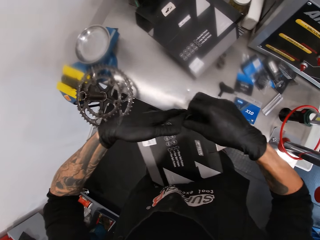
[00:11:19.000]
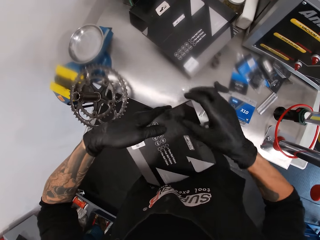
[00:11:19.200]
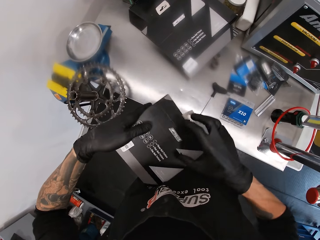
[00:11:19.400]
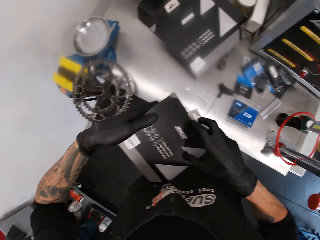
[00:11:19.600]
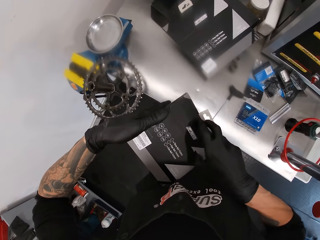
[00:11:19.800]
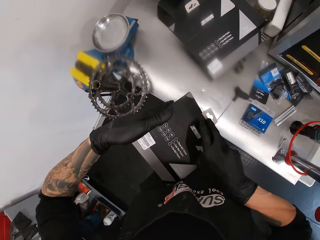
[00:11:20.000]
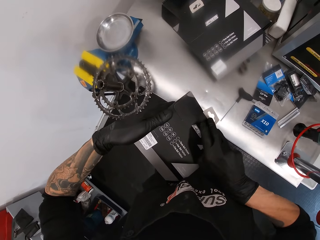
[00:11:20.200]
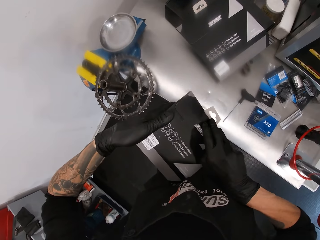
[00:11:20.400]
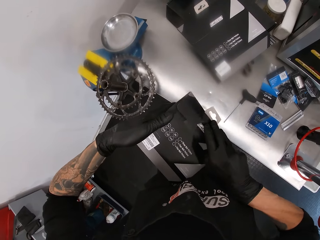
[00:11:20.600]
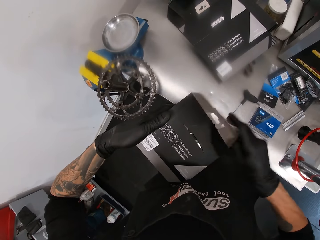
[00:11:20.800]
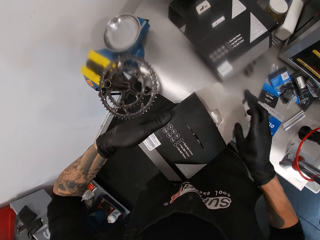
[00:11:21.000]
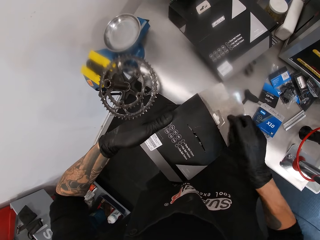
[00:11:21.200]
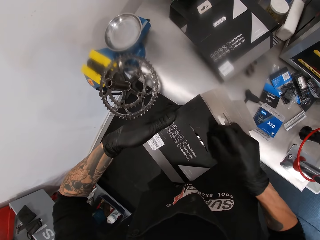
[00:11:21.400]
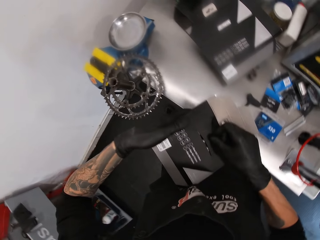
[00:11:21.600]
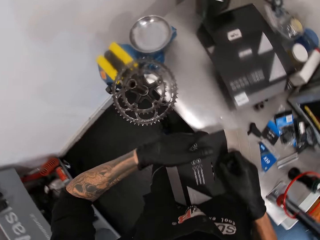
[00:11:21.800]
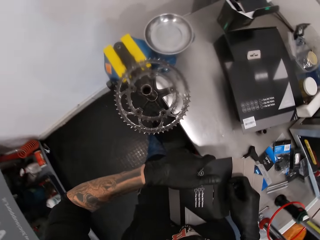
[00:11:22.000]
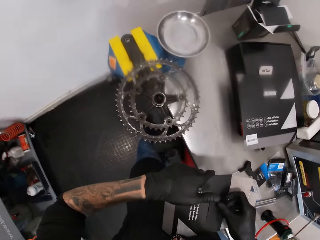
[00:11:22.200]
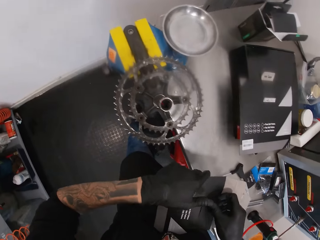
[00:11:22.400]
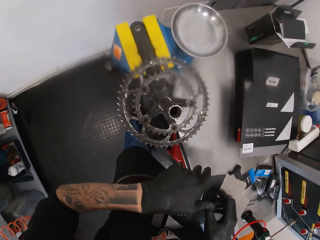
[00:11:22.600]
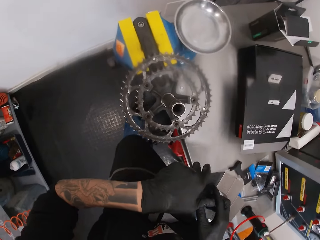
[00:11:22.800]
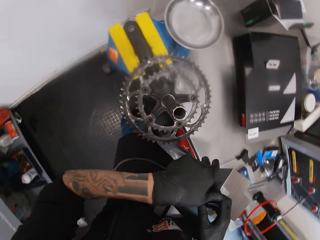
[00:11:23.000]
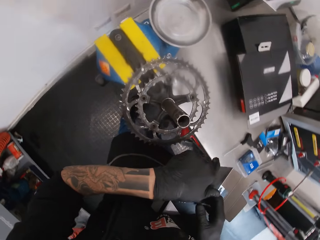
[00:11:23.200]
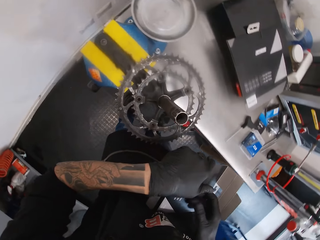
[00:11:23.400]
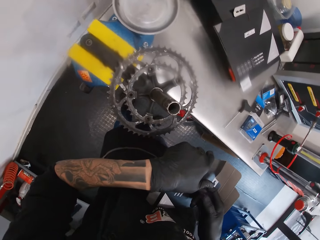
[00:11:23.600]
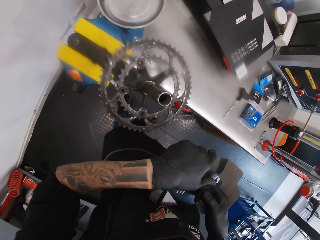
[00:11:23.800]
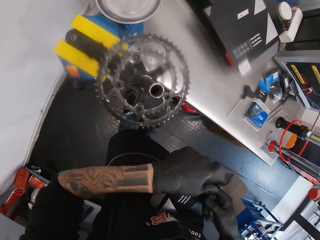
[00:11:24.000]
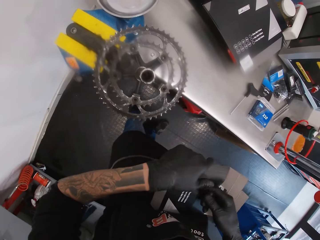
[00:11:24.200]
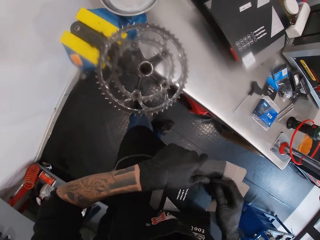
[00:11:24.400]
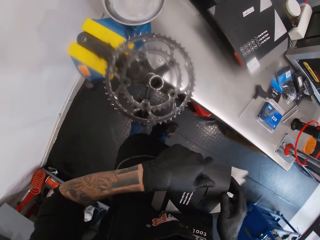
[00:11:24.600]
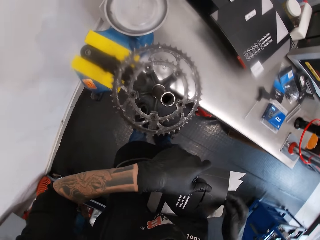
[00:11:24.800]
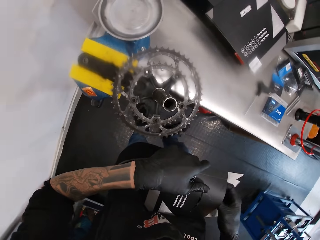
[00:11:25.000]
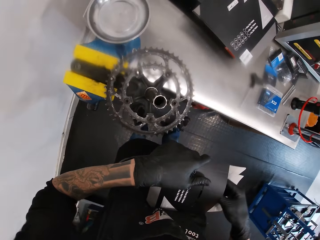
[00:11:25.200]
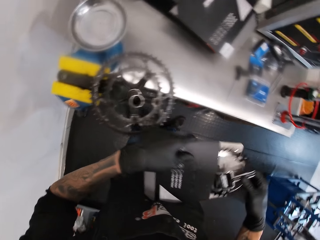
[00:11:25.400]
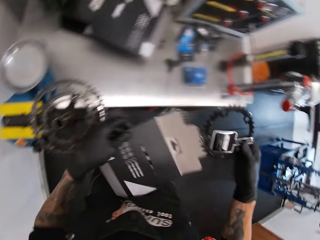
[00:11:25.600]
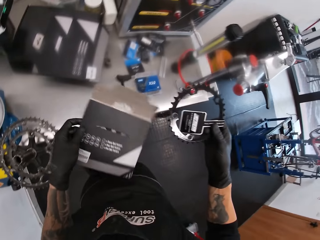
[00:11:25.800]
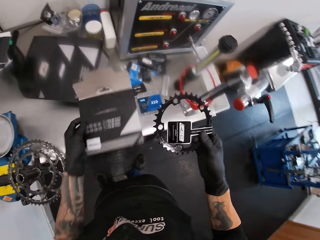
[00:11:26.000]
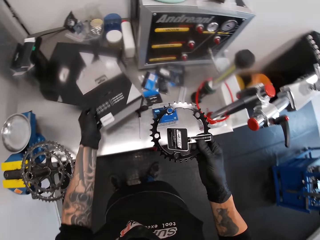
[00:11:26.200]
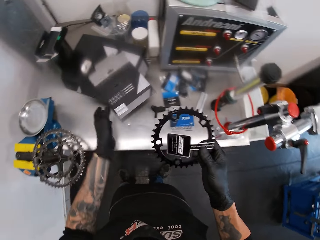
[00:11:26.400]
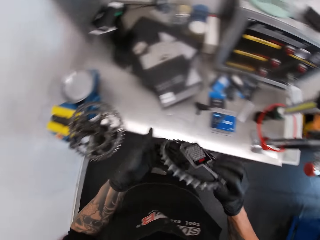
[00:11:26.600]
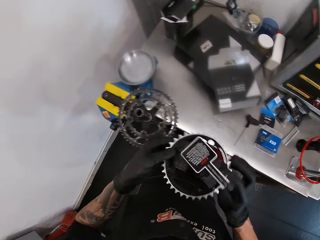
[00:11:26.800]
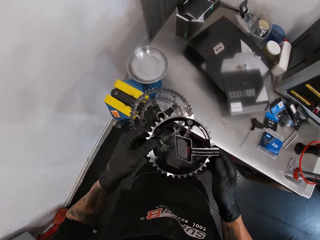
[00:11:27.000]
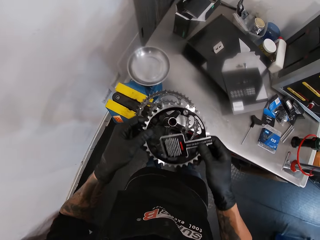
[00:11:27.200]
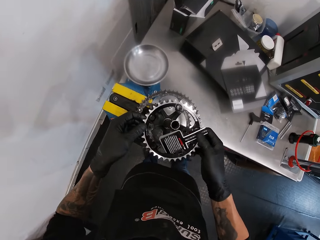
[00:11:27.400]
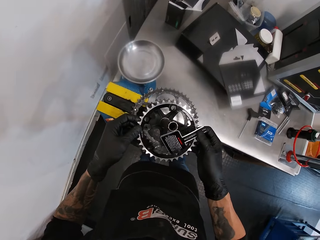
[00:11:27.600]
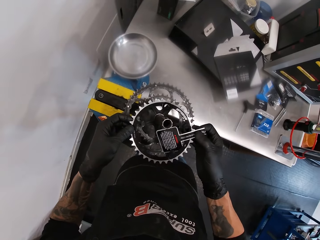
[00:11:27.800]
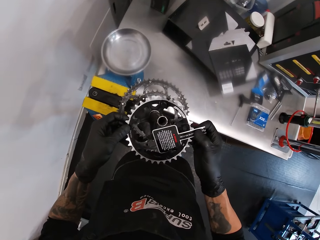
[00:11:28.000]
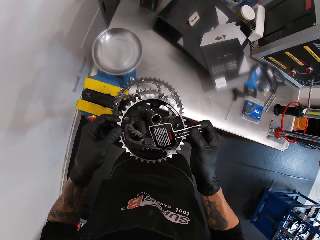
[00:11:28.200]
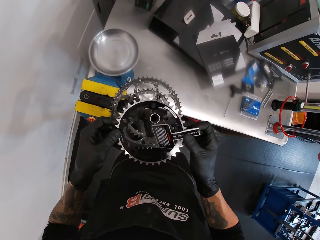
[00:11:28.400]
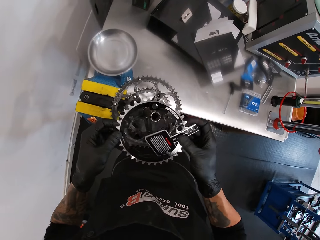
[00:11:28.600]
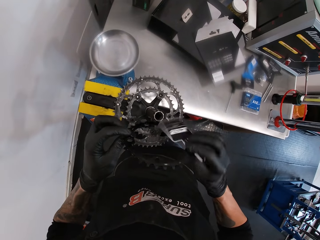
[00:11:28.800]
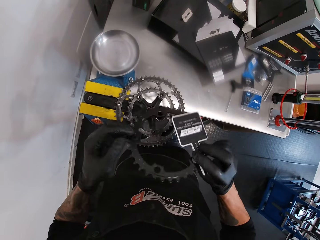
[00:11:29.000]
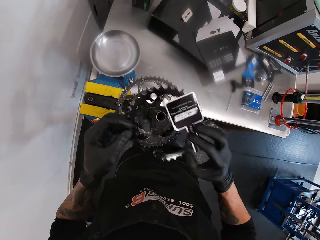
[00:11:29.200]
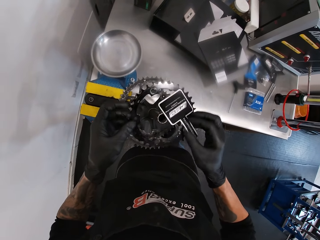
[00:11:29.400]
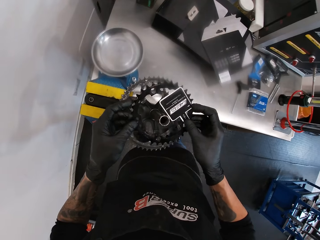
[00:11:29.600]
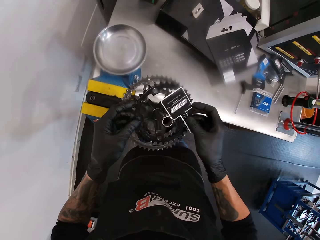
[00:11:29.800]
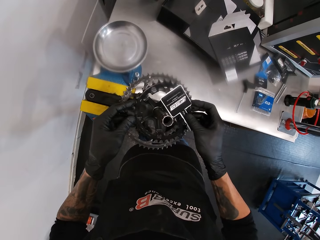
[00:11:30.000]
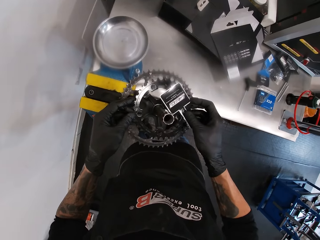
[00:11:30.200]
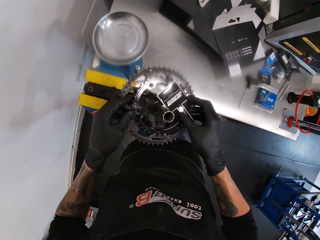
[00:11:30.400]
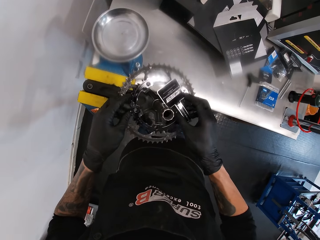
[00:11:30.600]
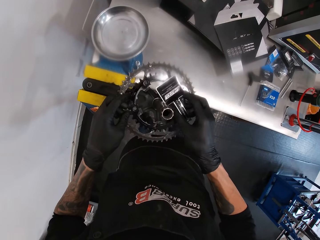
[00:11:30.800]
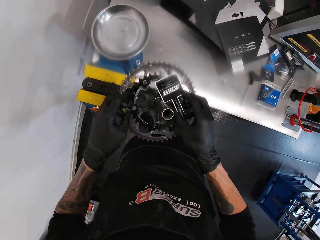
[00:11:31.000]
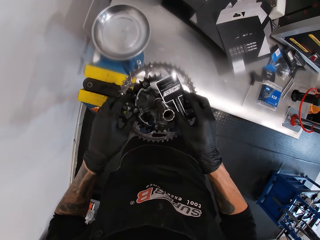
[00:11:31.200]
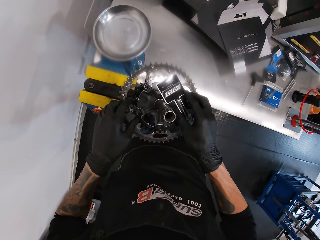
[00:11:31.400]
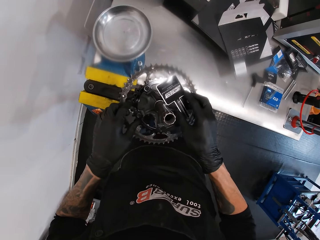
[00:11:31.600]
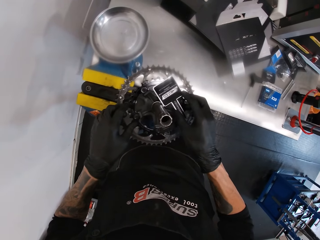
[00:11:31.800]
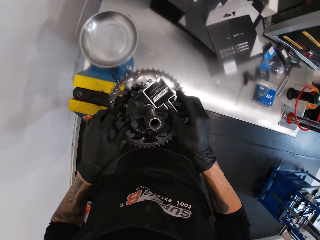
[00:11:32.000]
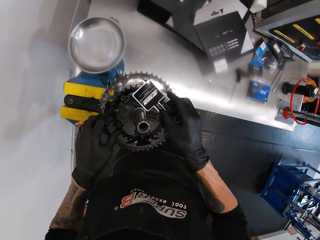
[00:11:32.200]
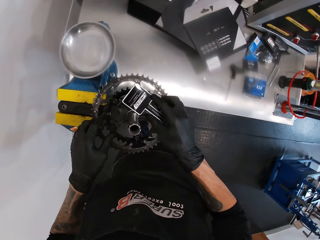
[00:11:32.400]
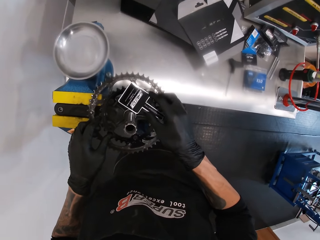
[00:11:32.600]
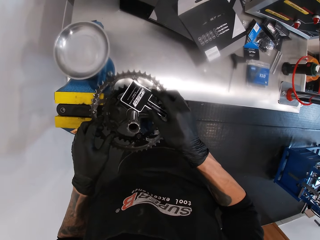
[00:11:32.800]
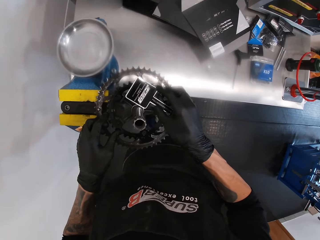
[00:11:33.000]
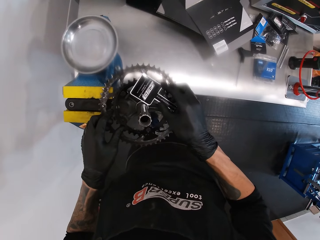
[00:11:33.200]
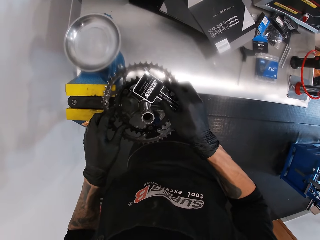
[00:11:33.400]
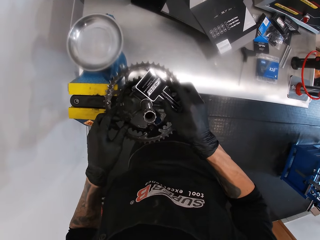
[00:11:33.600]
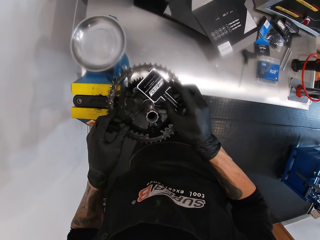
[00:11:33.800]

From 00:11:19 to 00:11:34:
The camera wearer opens the chainring pack with both hands. He removes a chainring or bicycle holder from the chainring pack with his right hand. He fits the chainring over the pedal and crank arm with both hands. He turns the bicycle chain holder. He places the bicycle chain holder on the metal.

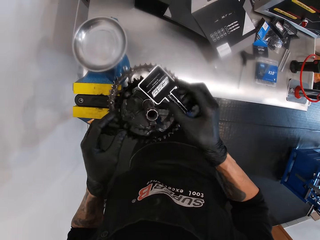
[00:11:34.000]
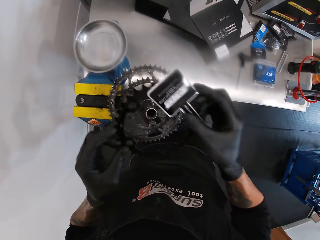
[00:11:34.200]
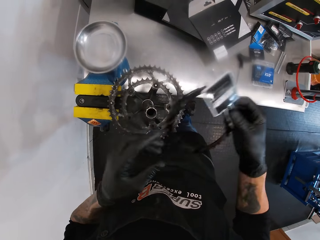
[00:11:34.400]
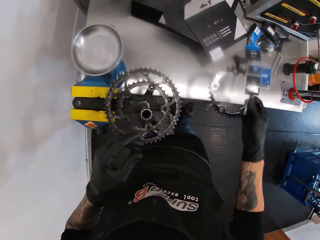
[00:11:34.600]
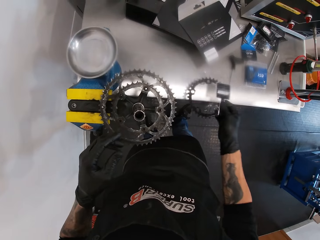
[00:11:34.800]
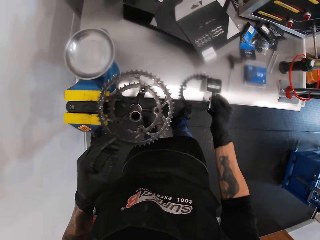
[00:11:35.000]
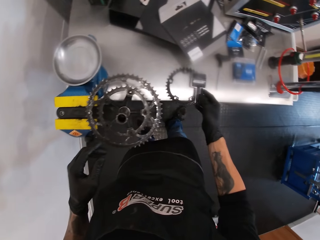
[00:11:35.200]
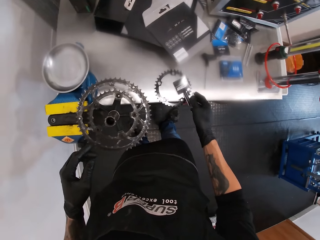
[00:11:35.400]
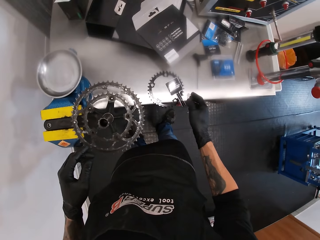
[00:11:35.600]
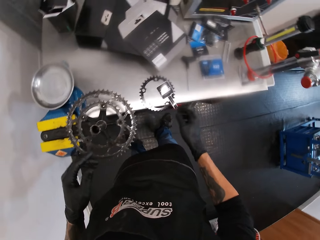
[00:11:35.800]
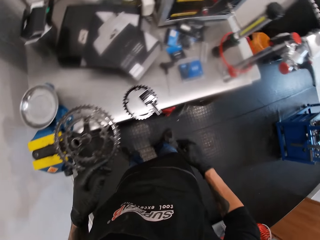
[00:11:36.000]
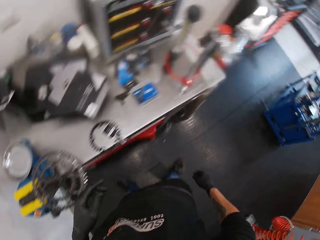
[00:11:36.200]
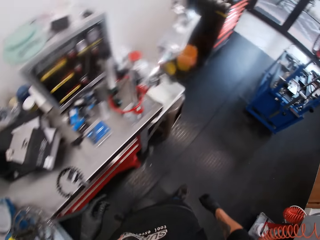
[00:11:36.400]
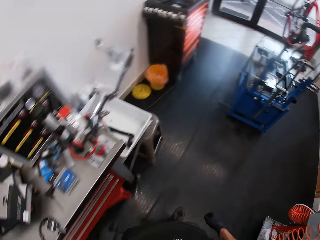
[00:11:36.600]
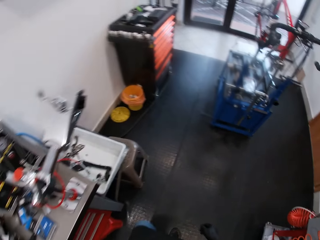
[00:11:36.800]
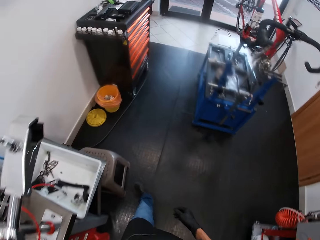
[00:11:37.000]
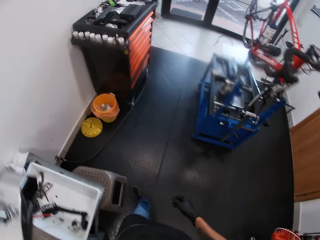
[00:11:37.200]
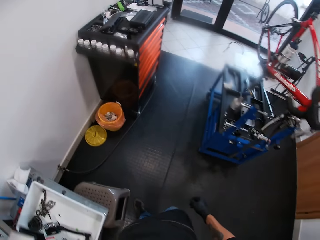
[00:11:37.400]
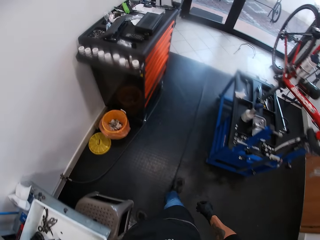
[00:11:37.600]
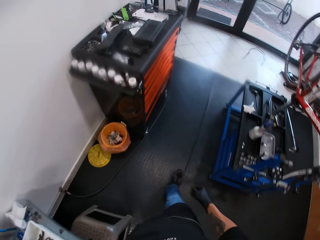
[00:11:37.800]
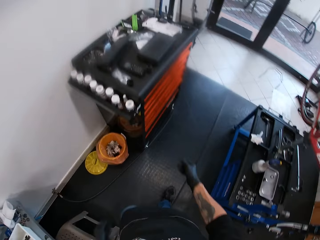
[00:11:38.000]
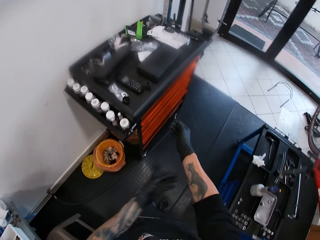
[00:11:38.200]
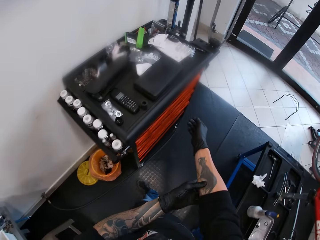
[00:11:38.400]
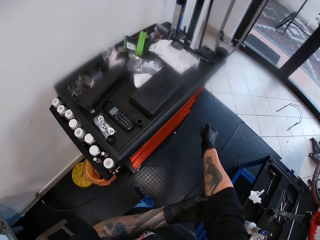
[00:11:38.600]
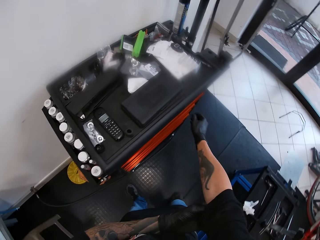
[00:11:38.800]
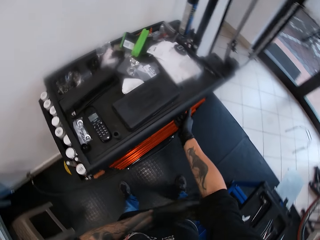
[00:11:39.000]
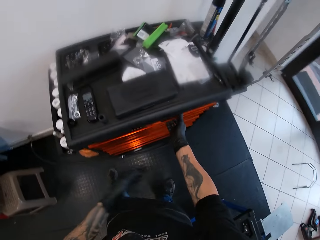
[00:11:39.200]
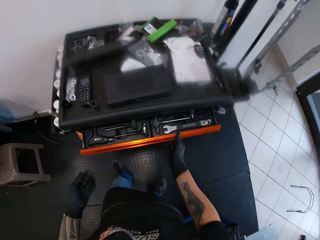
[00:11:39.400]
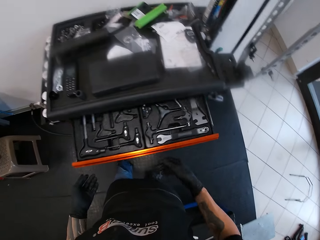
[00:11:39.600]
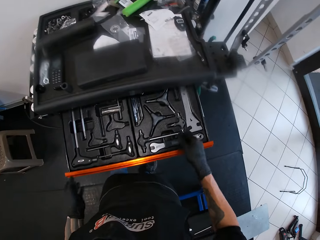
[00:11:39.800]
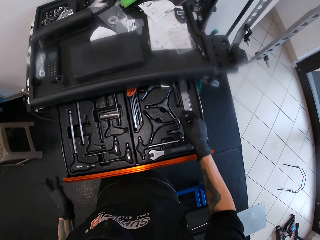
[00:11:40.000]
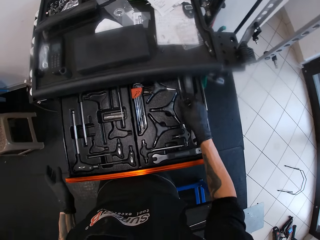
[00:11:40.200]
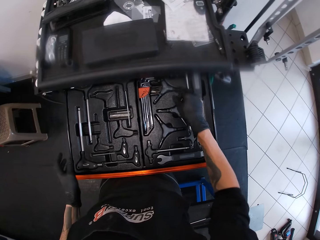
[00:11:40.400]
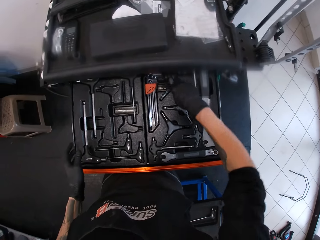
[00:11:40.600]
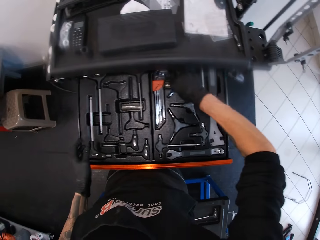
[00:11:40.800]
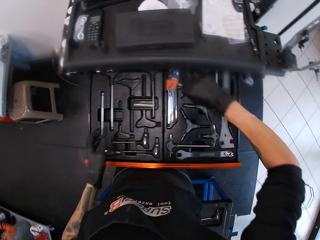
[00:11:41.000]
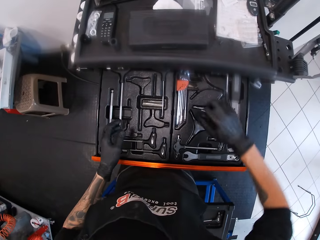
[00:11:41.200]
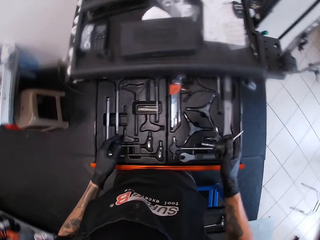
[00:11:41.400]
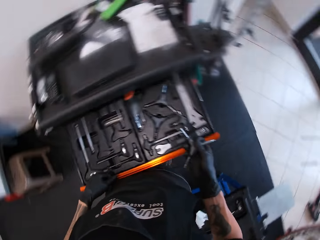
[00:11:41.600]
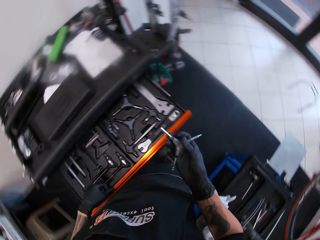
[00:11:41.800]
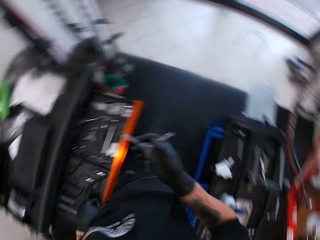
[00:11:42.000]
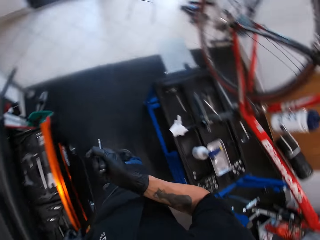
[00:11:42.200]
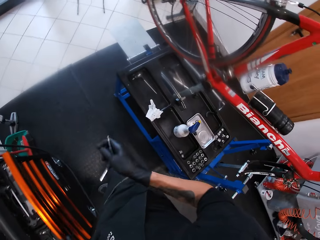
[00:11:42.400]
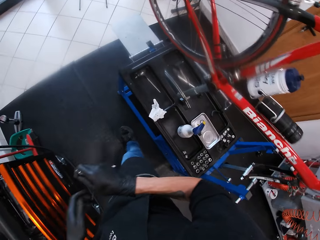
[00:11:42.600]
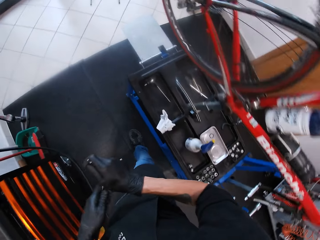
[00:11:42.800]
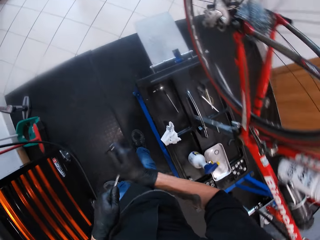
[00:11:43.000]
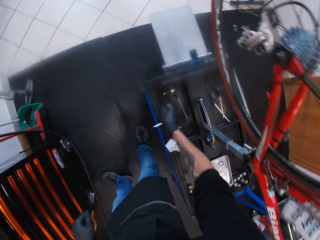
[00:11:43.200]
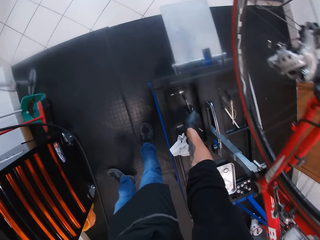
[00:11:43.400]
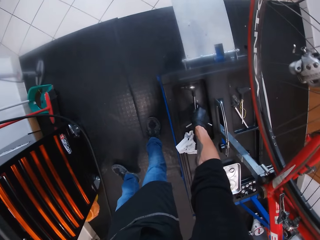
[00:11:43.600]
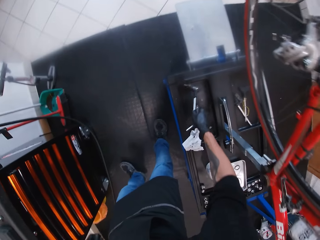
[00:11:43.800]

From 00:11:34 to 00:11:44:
The camera wearer removes the bicycle chain holder from the metal. He drops the chainring onto the workbench with his right hand. He walks. He opens a workbench drawer with his right hand. He picks a 3-way wrench from the workbench drawer with his right hand. He closes the workbench drawer with his body.
